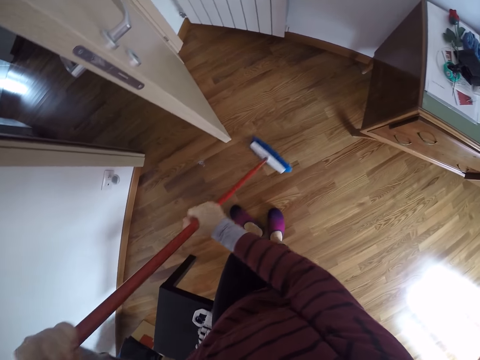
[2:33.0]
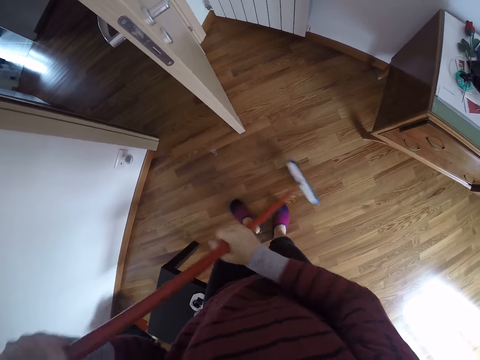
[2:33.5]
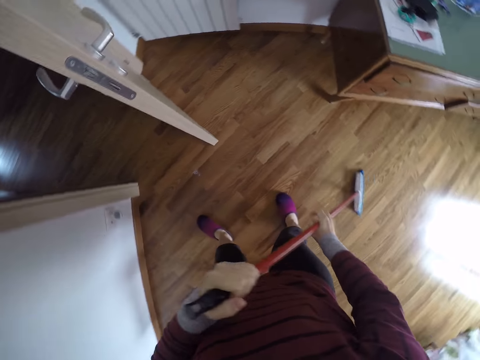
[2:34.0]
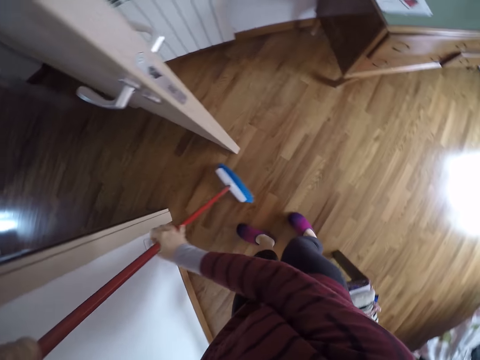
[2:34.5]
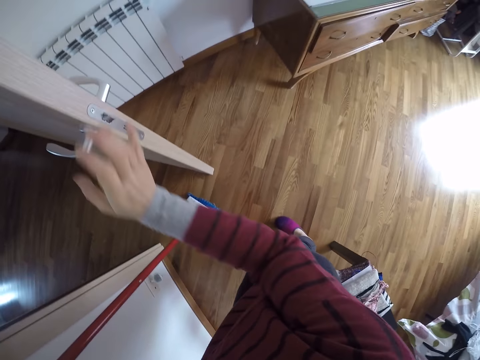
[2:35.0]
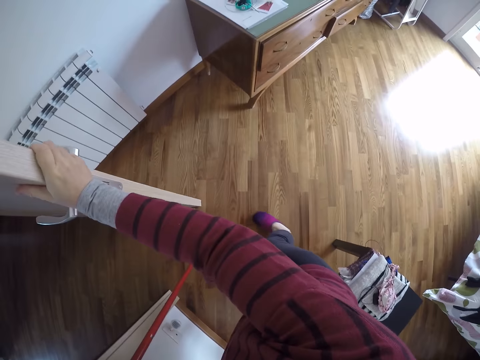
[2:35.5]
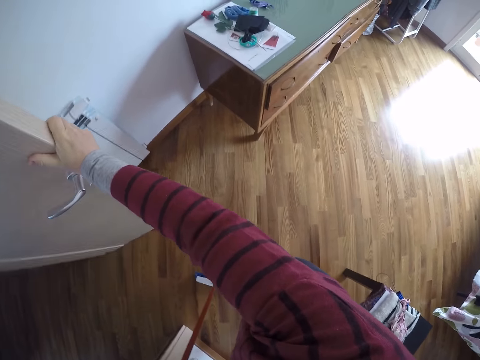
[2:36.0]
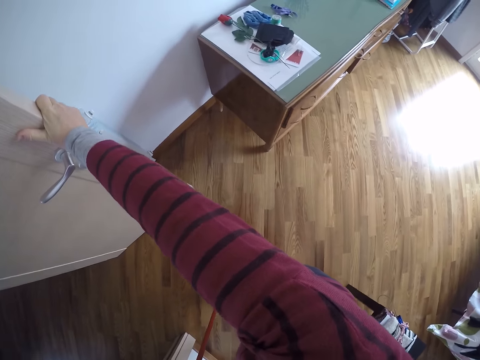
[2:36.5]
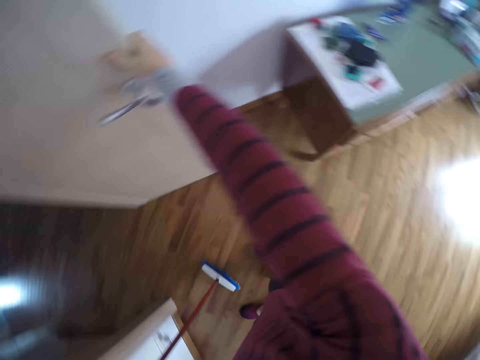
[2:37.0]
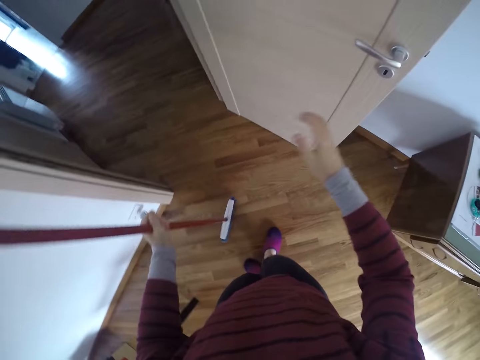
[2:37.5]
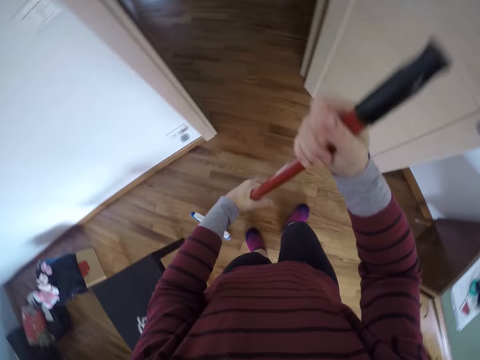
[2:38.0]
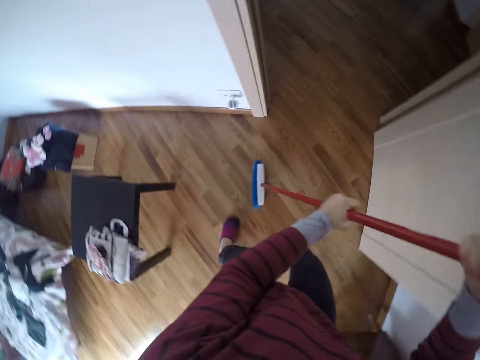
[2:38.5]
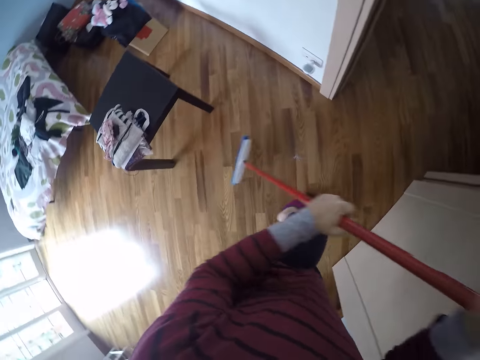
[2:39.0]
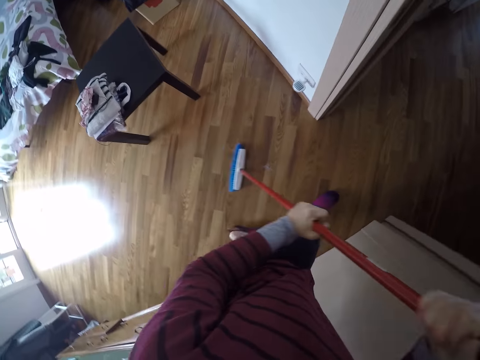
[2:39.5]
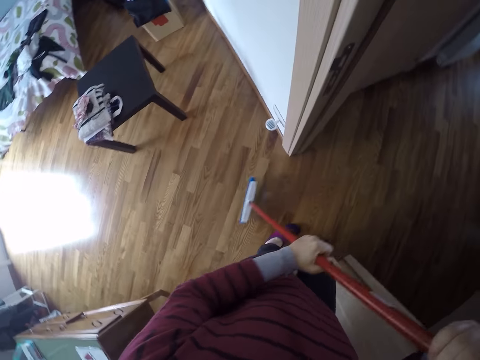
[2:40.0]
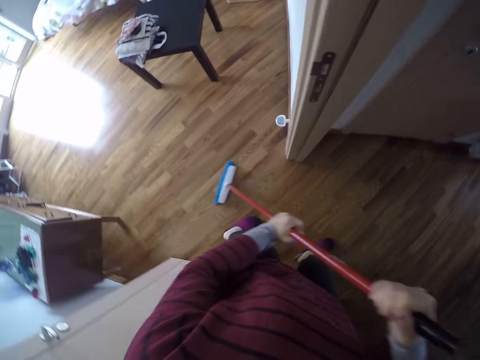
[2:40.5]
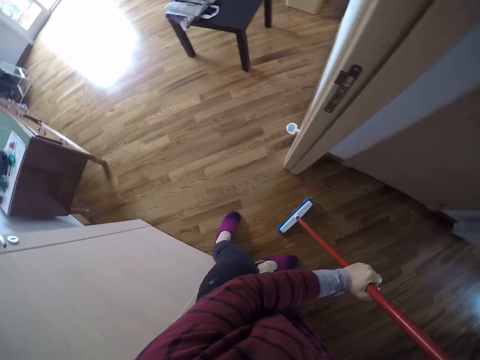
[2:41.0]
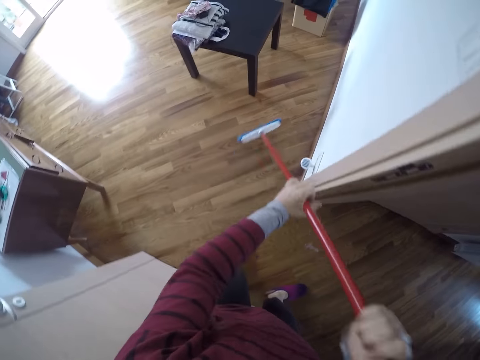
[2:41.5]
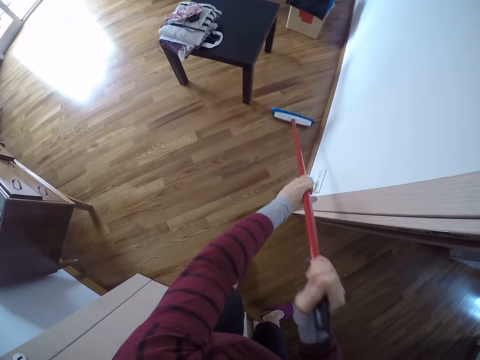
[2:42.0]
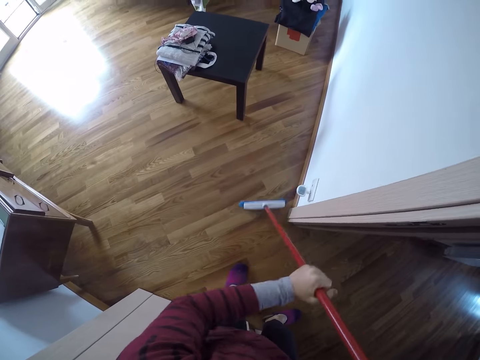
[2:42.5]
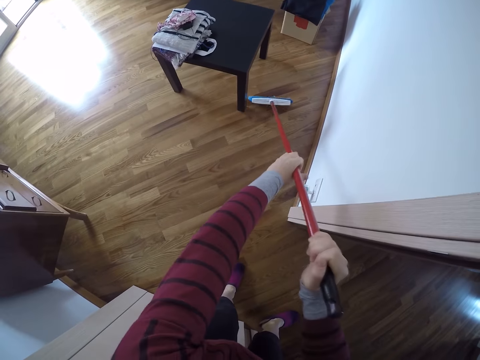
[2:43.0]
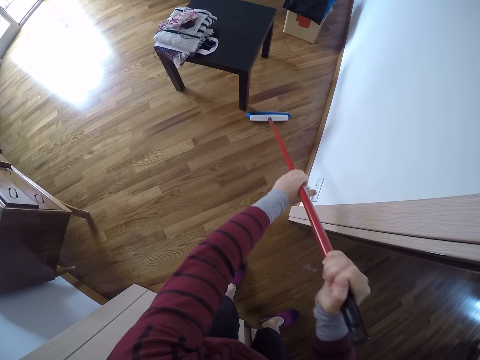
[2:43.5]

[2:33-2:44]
The camera wearer opens the door with his right hand. He holds the broom with both hands. He sweeps the ground with the broom.

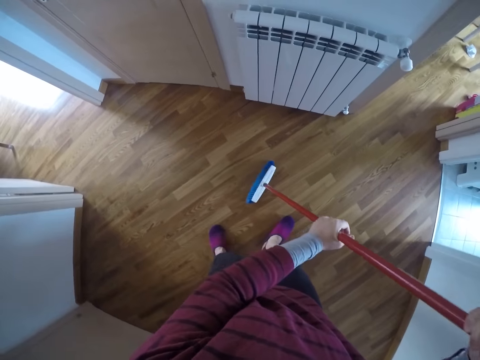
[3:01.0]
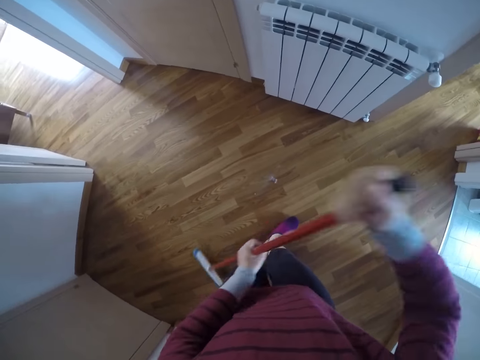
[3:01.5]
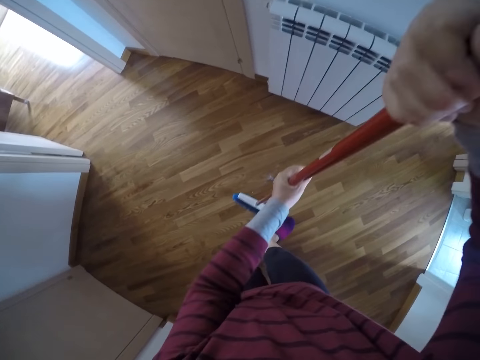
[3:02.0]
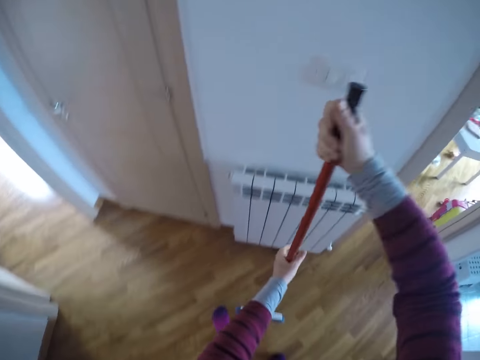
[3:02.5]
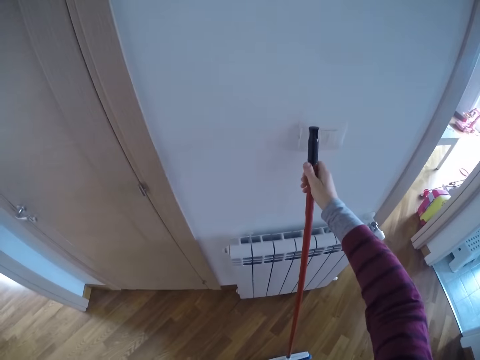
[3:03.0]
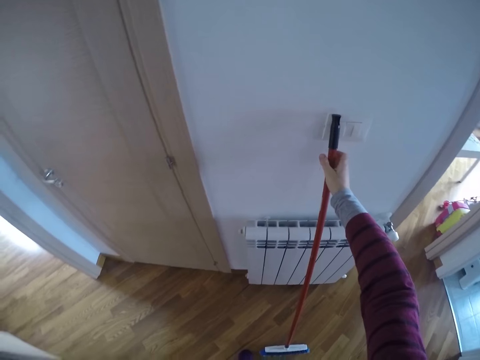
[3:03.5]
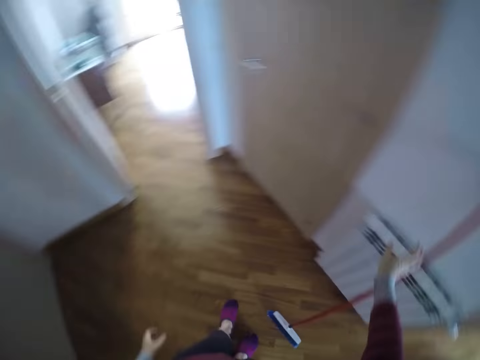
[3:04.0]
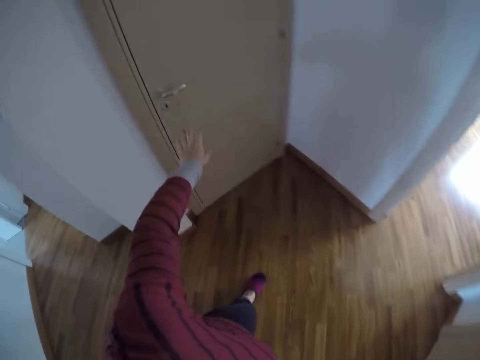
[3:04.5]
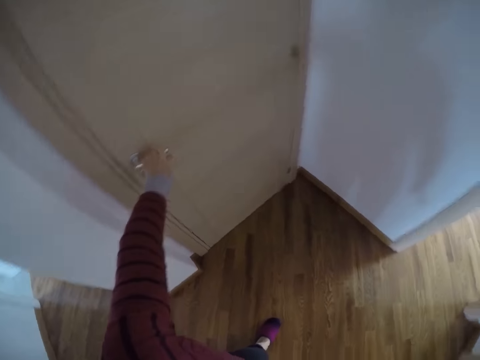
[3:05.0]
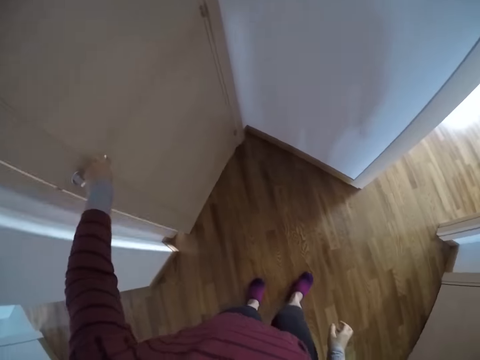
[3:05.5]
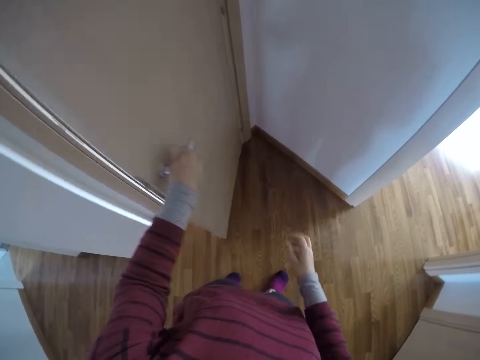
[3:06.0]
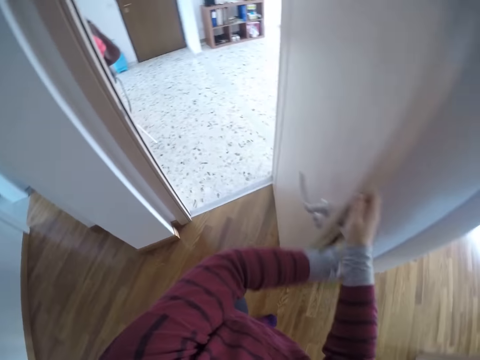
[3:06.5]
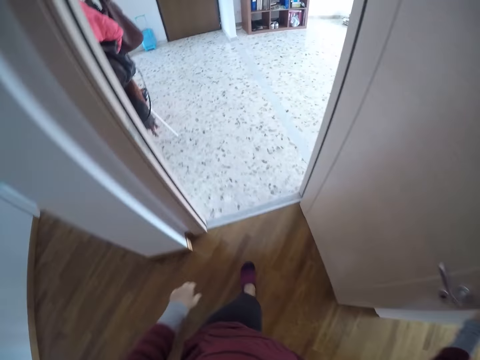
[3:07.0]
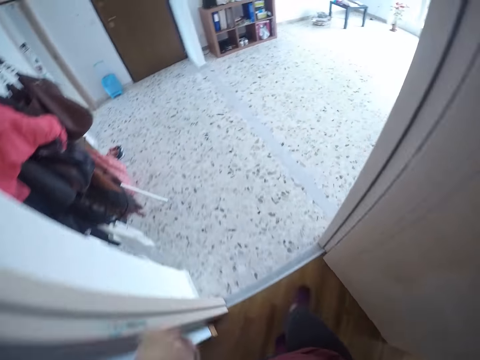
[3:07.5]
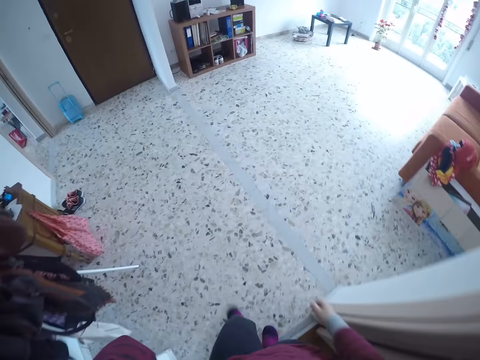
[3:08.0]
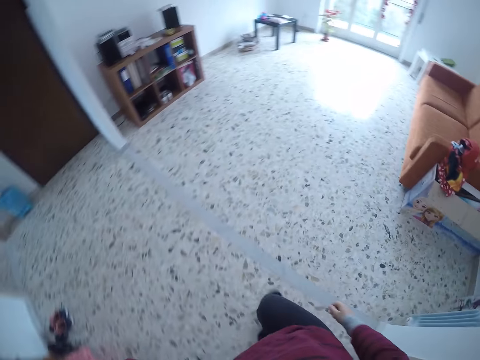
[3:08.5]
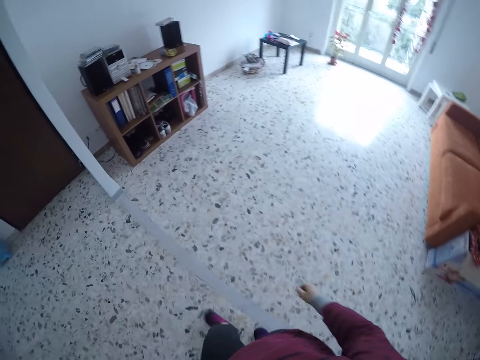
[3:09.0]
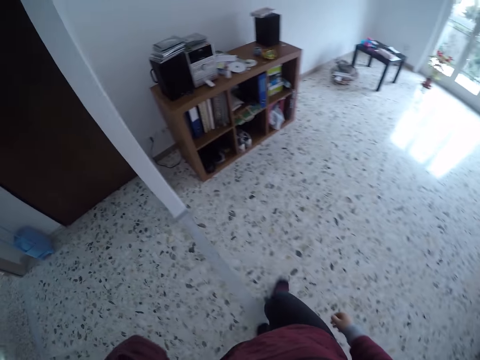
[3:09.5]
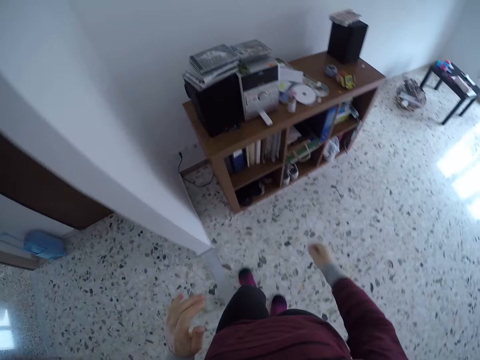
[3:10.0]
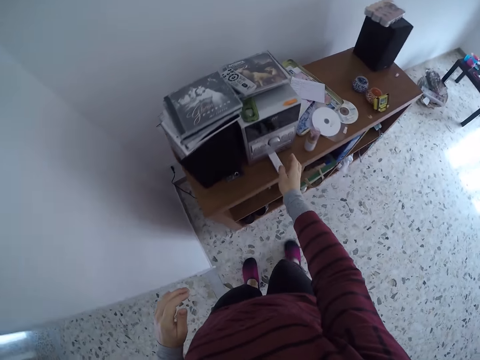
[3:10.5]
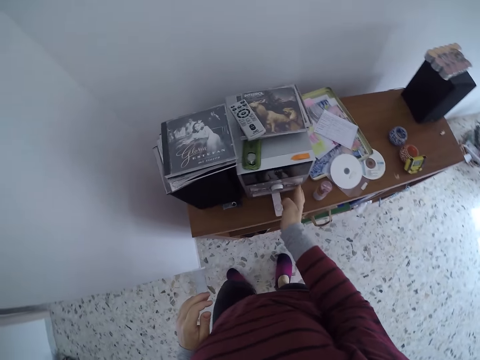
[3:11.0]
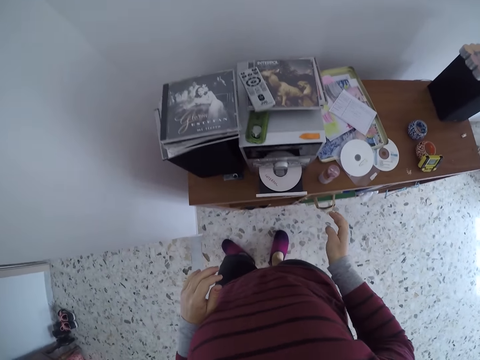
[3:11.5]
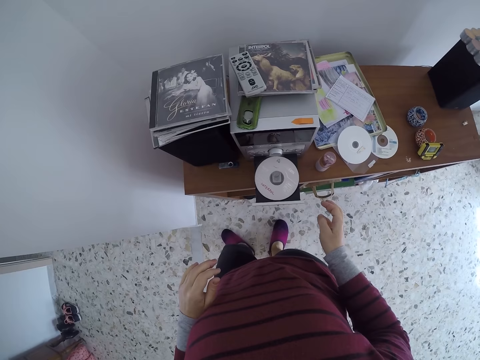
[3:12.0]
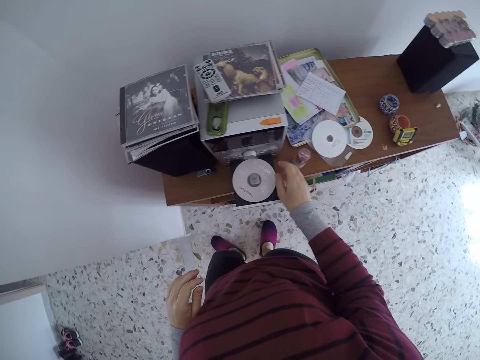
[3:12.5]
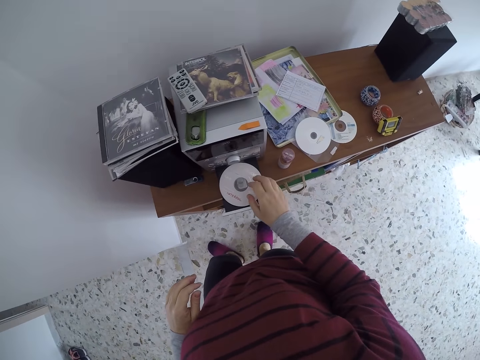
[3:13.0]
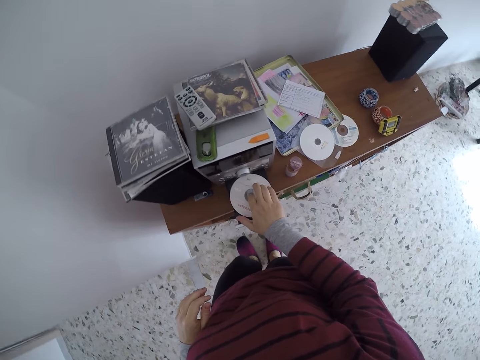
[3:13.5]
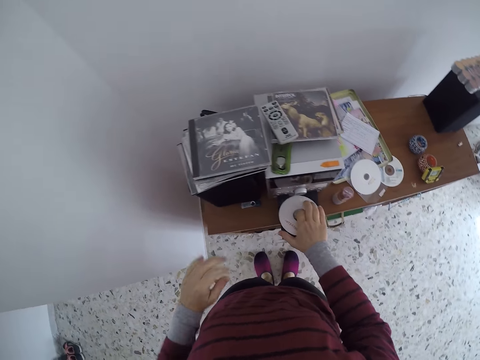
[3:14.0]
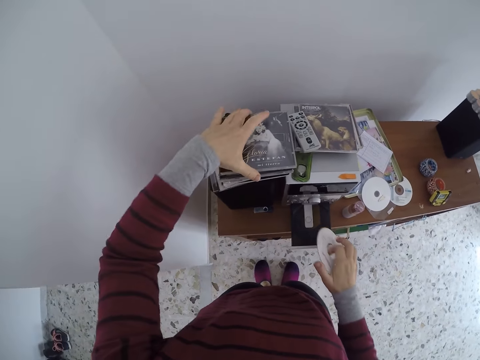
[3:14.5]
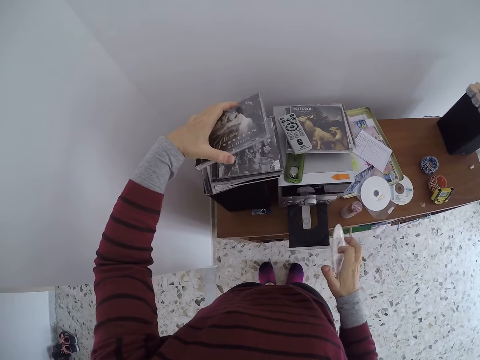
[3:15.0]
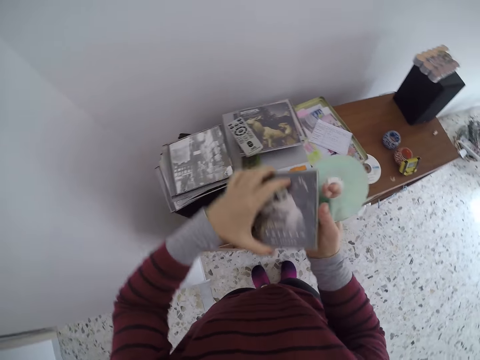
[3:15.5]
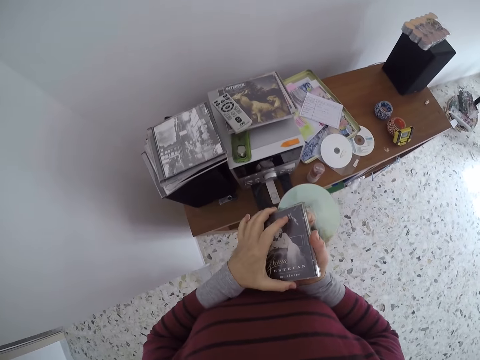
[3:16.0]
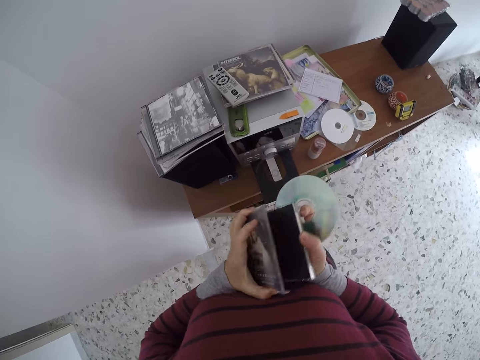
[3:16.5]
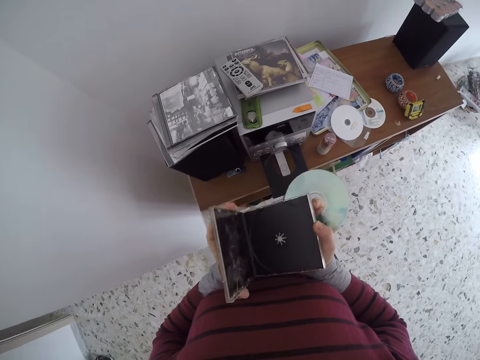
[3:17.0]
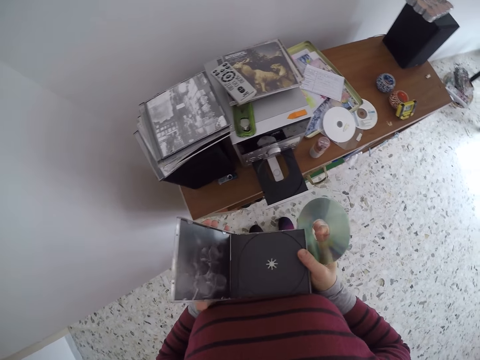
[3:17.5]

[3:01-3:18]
The camera wearer rests the broom against the wall with his right hand. He walks to a room. He opens a door with his left hand. He holds the door knob. He touches the door with his right hand. He walks in the room. He opens a DVD player with his right hand. He removes a disc from the DVD player with his right hand. He takes a disc pack on top of a speaker with his left hand. He holds the disc pack with both hands and opens the disc pack with both hands.
